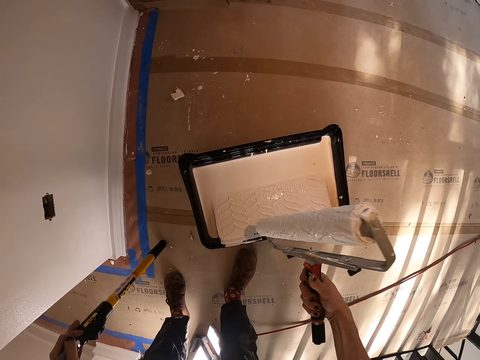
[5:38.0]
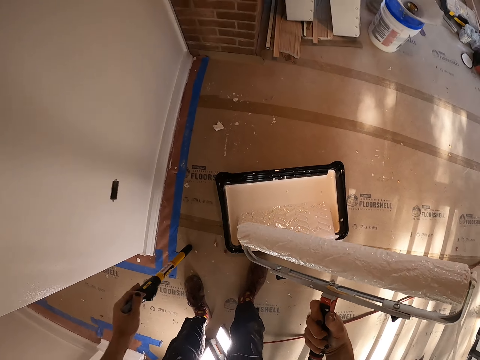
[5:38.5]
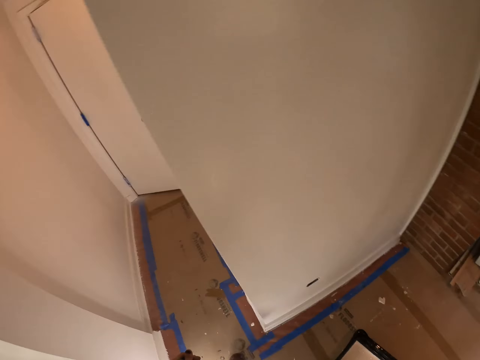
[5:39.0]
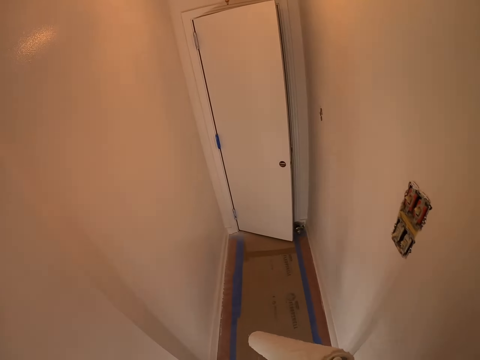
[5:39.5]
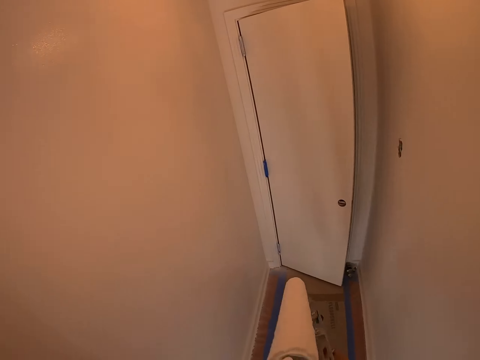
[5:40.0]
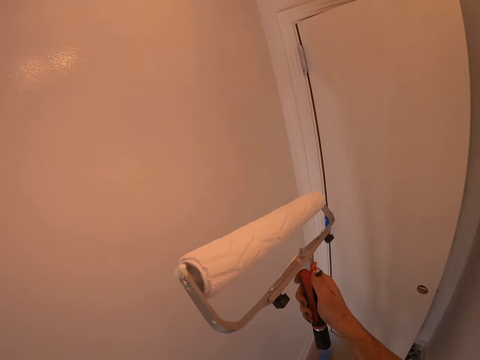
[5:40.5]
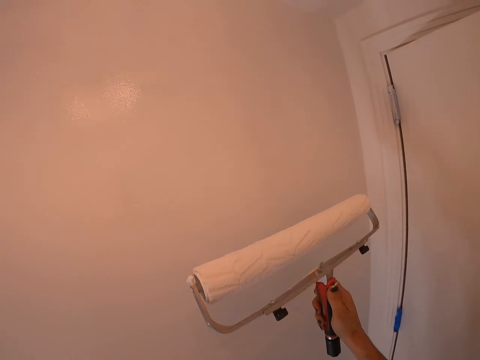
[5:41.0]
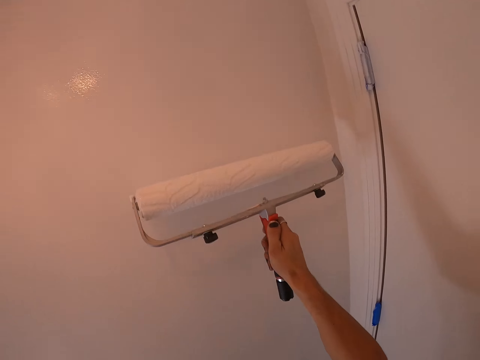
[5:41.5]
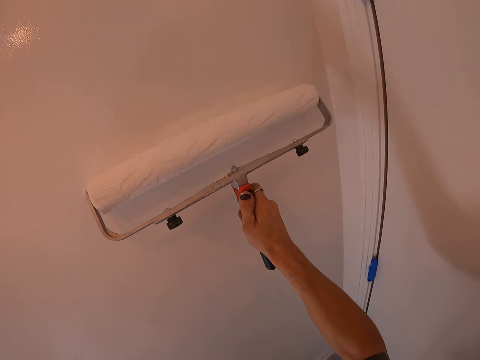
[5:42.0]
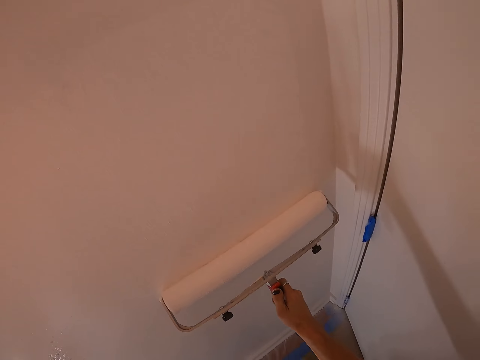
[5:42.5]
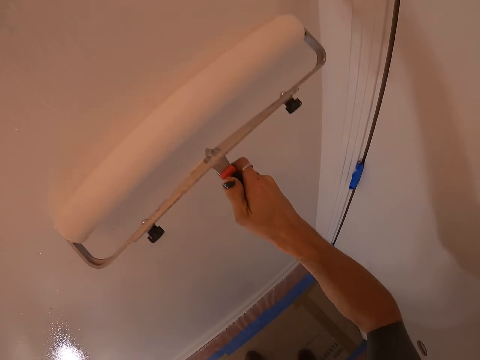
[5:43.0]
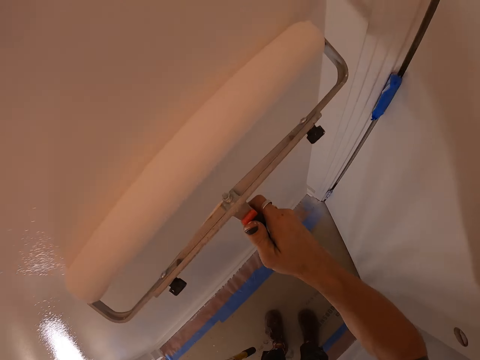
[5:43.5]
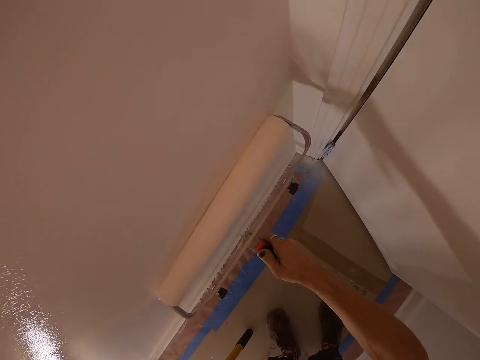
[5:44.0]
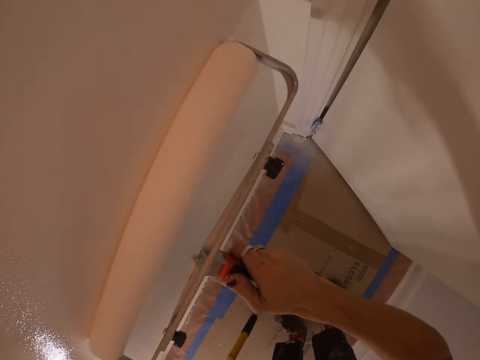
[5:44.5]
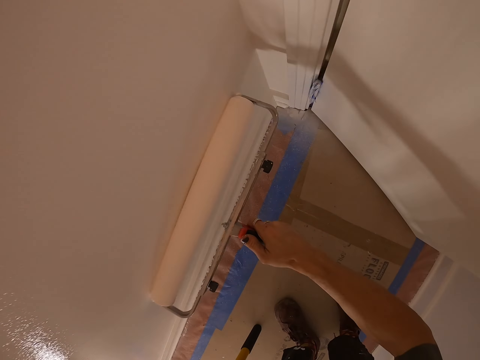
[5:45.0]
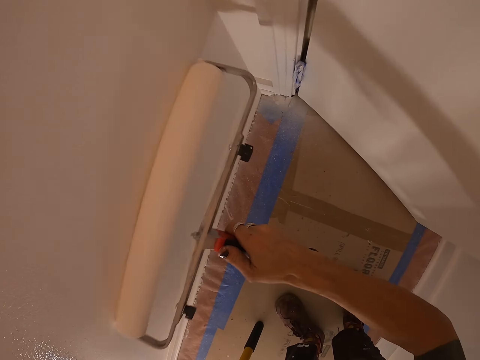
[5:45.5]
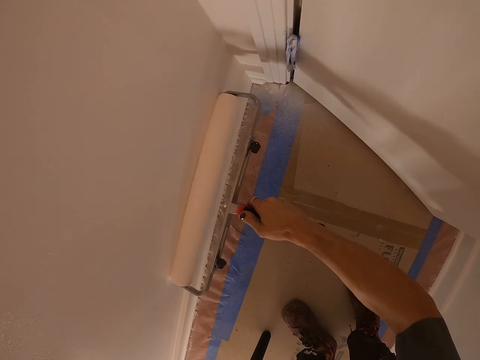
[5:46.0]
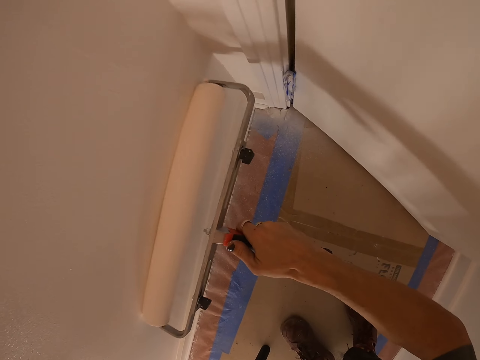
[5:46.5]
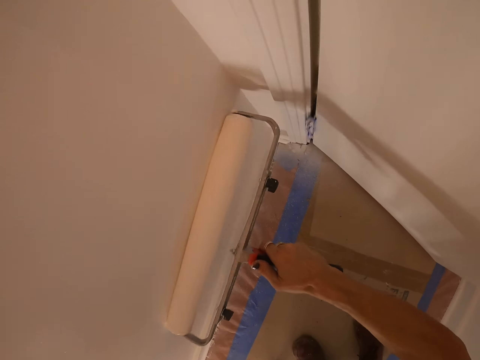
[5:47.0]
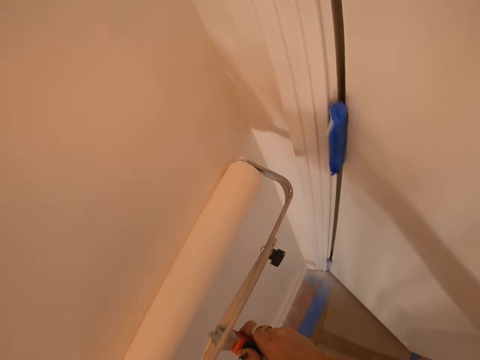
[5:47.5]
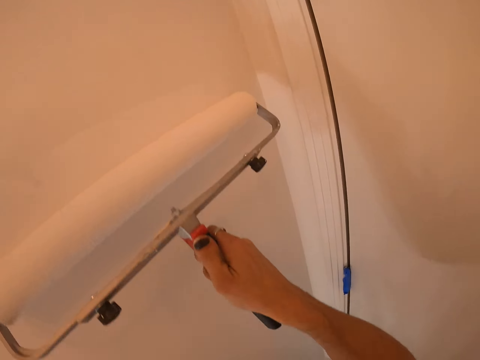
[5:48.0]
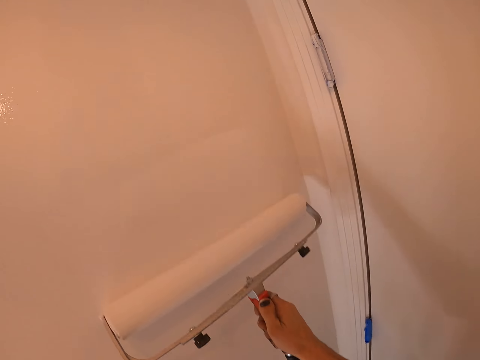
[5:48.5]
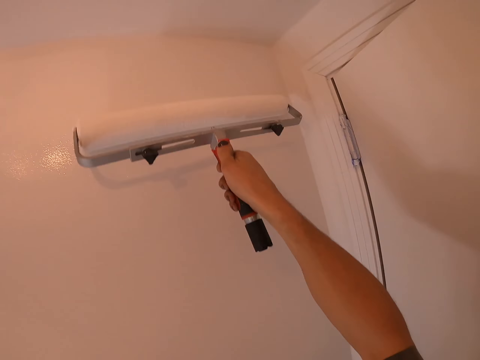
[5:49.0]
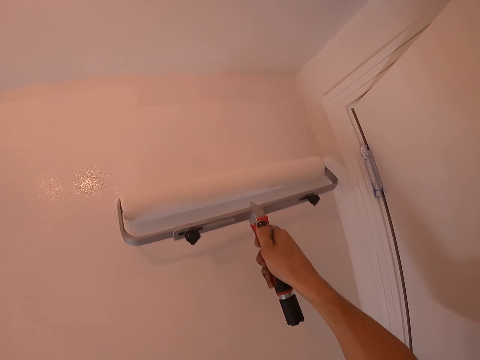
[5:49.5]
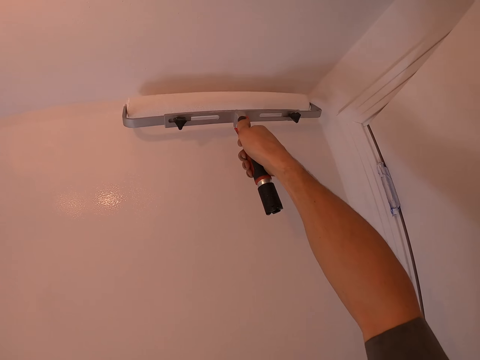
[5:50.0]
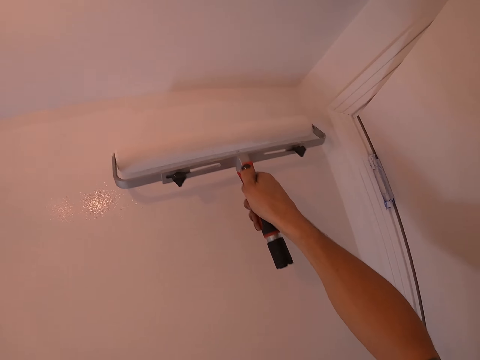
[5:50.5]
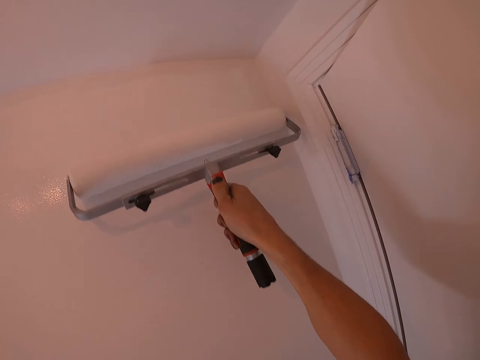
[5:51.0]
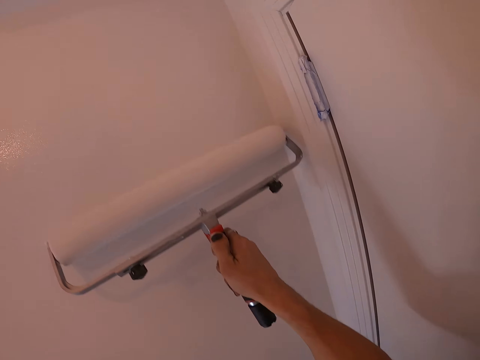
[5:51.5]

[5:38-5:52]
The camera wearer gets up with a paint roller. They walk towards the wall. They paint the wall with a roller paint brush. They paint down the wall. They paint up the wall.

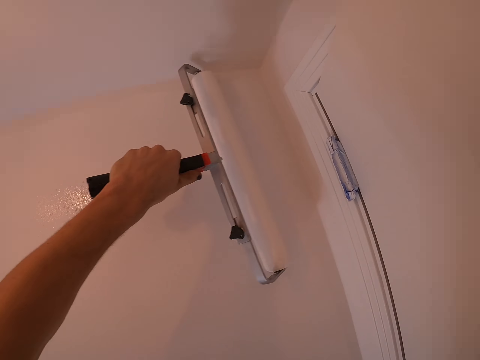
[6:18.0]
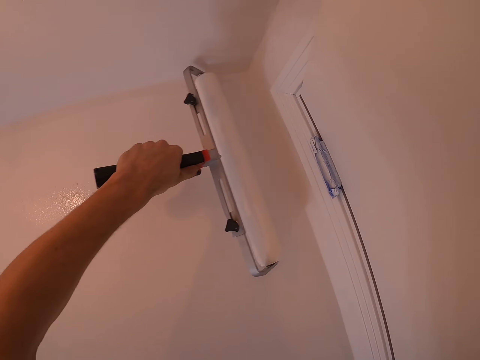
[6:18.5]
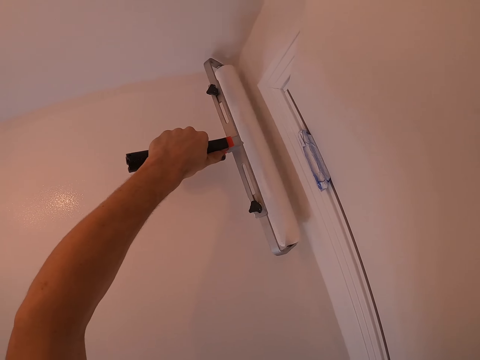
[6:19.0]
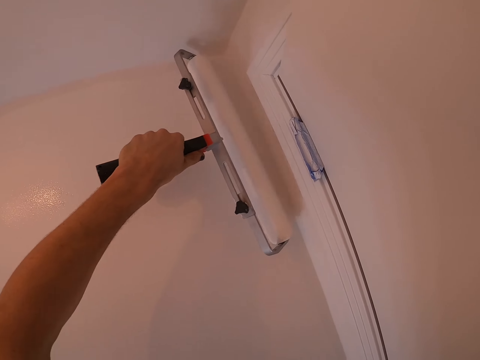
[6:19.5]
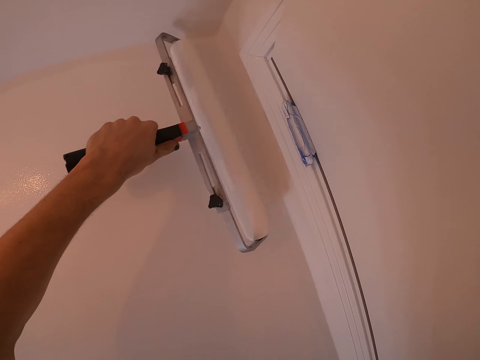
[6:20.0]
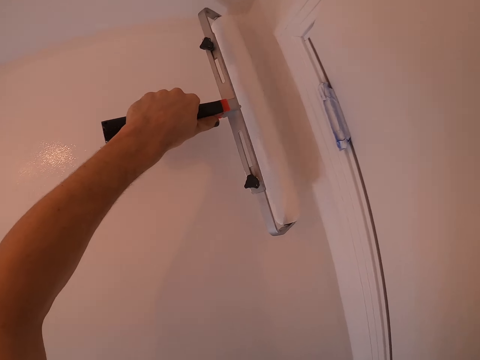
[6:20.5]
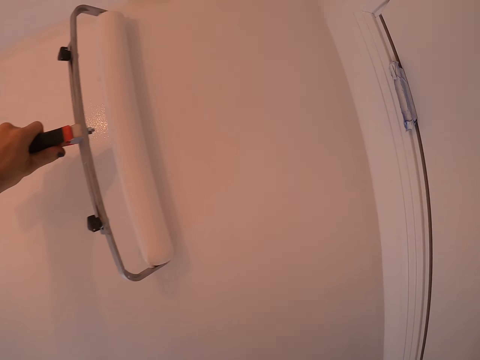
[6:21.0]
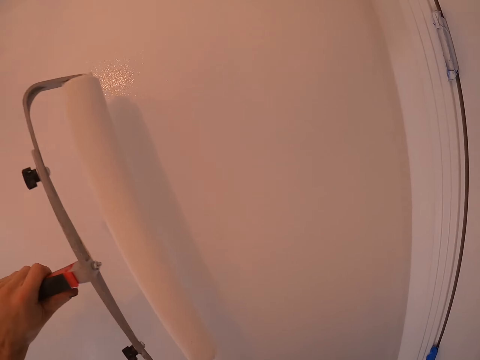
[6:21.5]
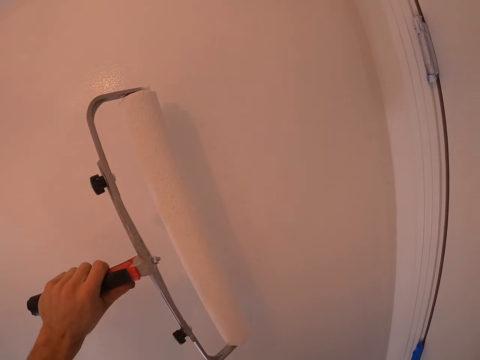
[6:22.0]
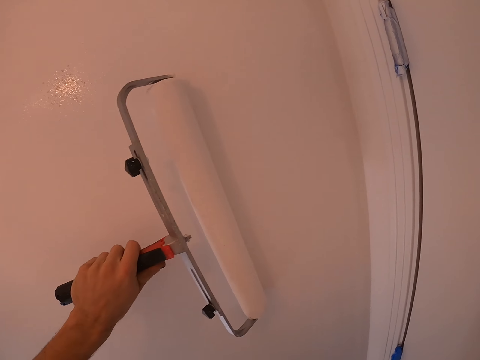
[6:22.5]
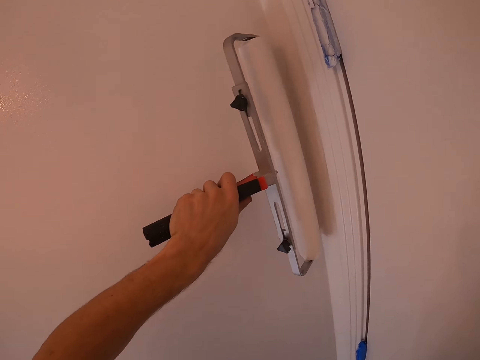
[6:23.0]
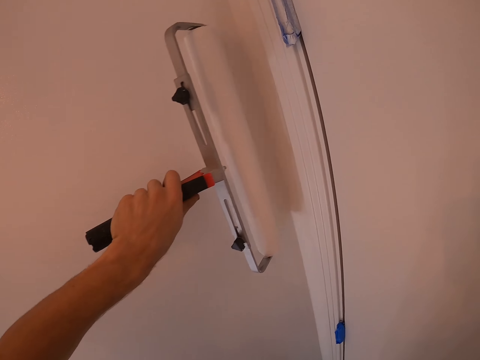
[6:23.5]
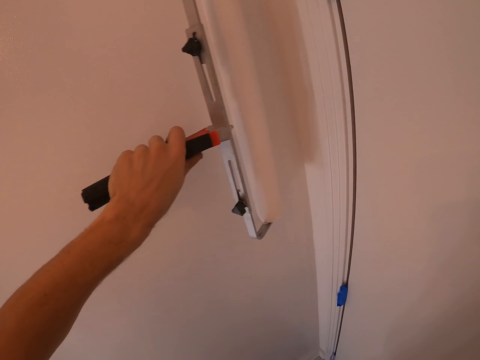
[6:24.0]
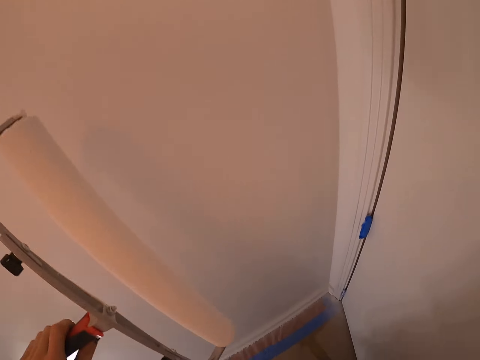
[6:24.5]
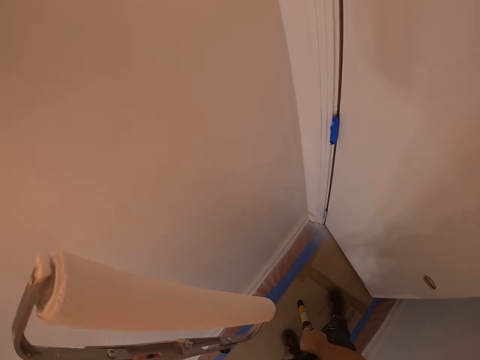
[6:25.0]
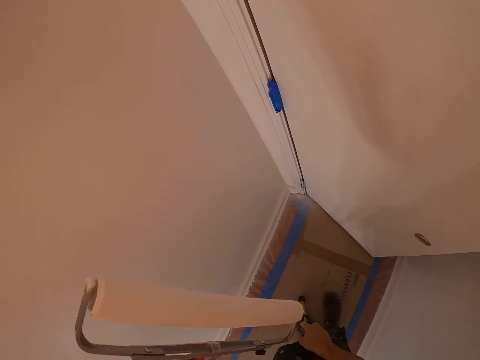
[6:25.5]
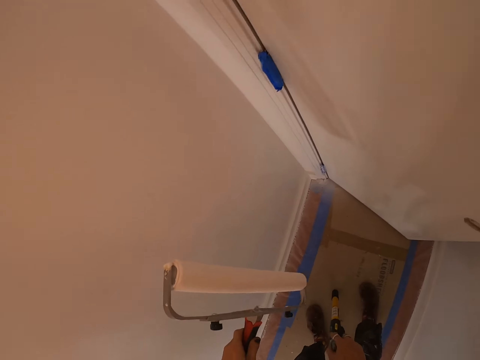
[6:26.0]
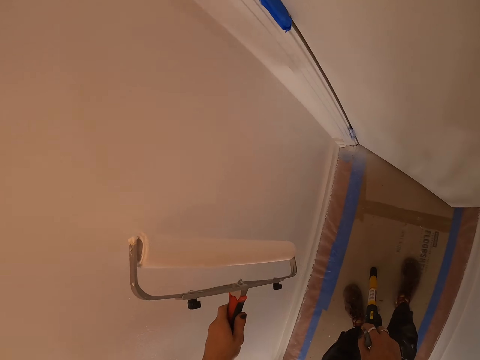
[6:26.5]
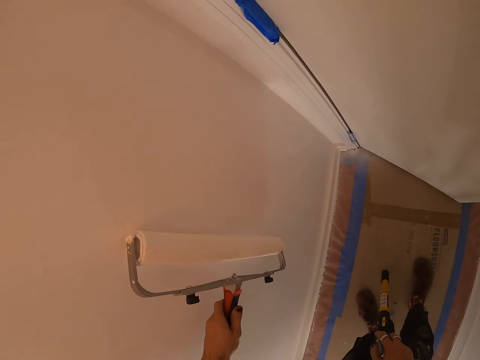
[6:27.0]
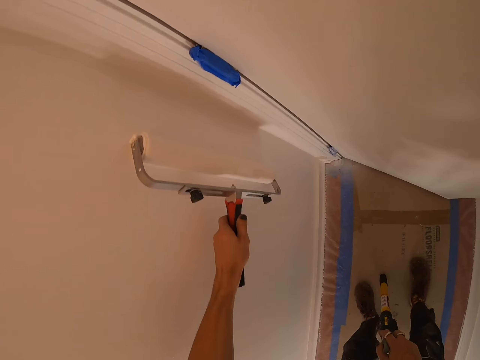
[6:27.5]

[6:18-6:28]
The camera wearer paints up the wall. They stop painting. They paint the wall.

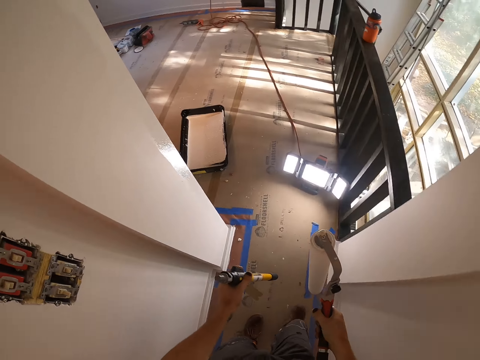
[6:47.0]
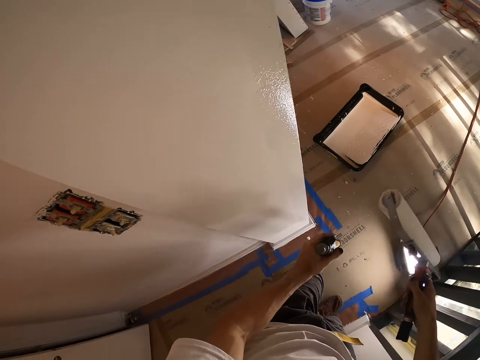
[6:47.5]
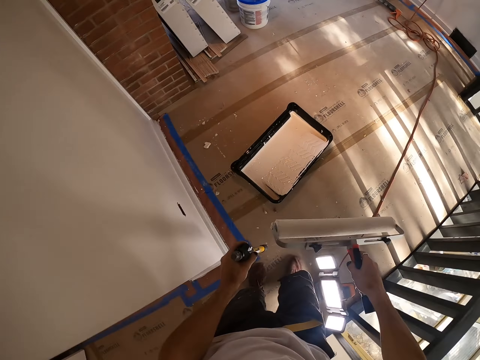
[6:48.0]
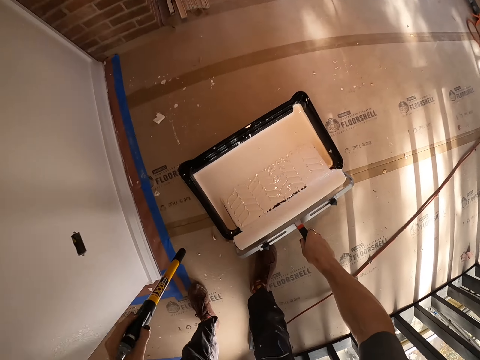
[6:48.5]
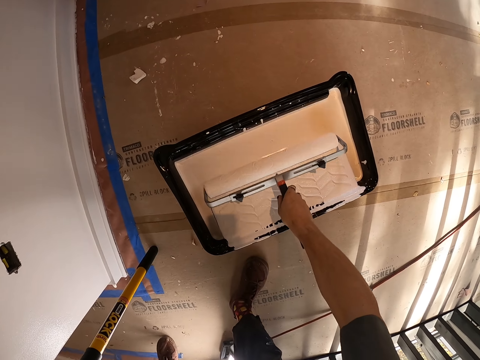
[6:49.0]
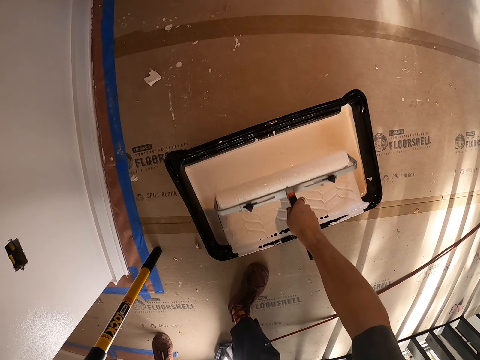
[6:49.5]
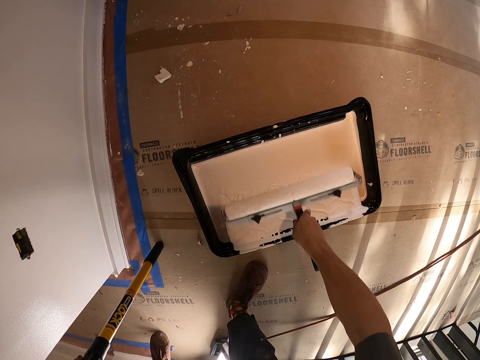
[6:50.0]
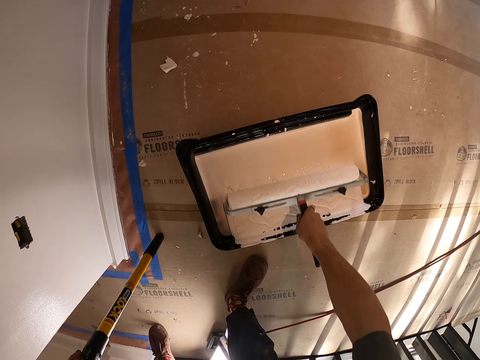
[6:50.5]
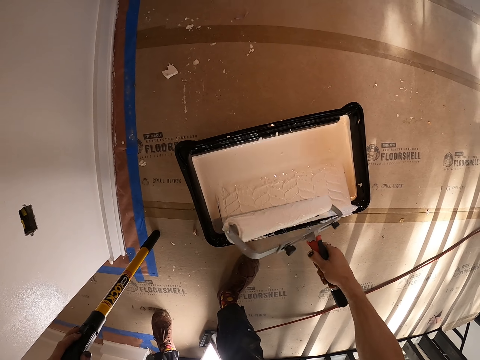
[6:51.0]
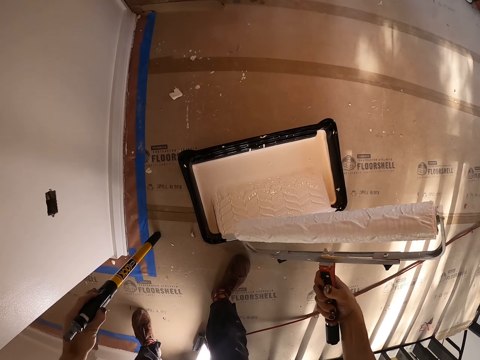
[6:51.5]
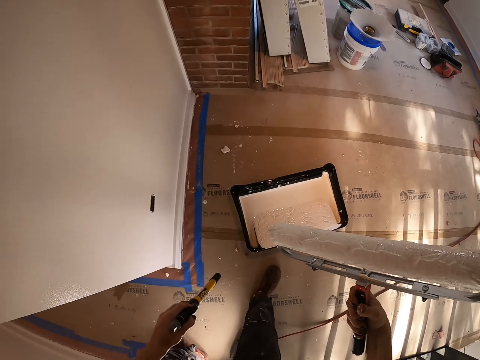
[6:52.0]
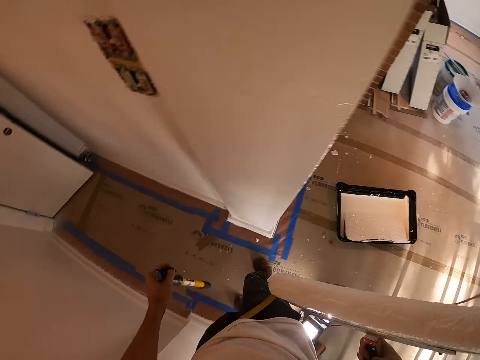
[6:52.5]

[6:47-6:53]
The camera wearer rolls the roller brush into the paint can.
